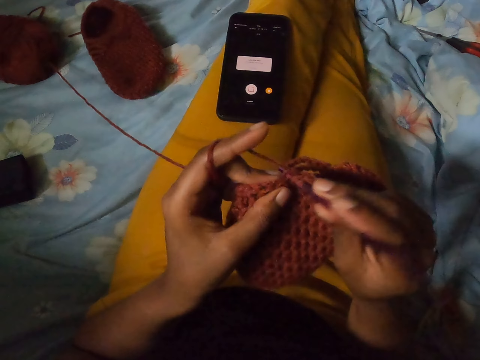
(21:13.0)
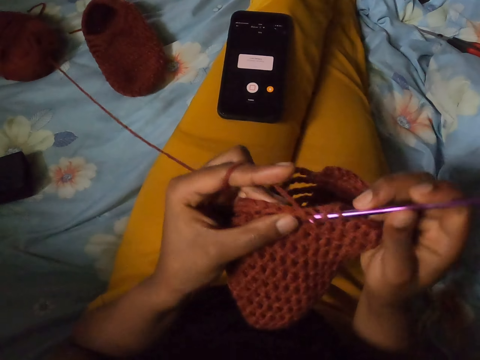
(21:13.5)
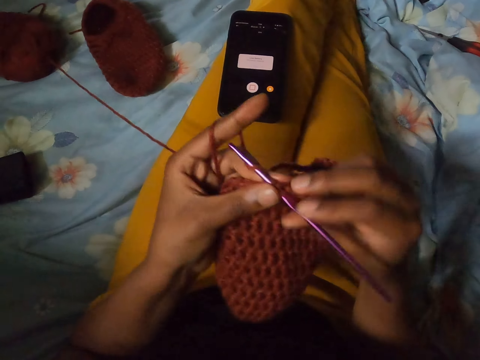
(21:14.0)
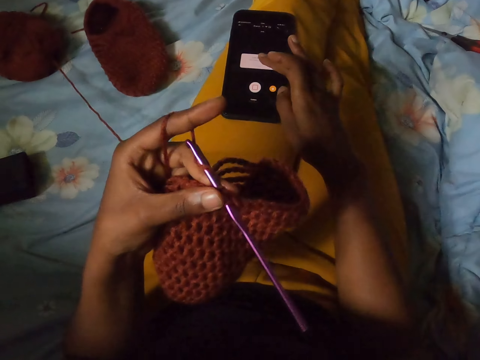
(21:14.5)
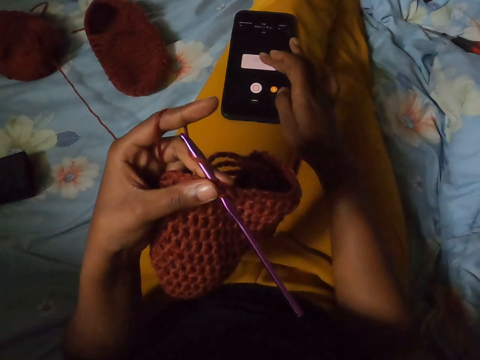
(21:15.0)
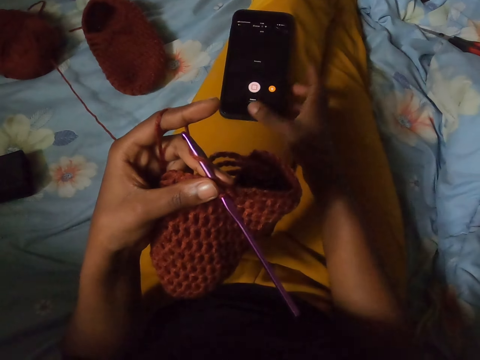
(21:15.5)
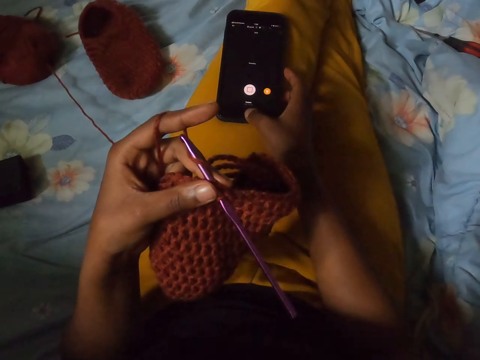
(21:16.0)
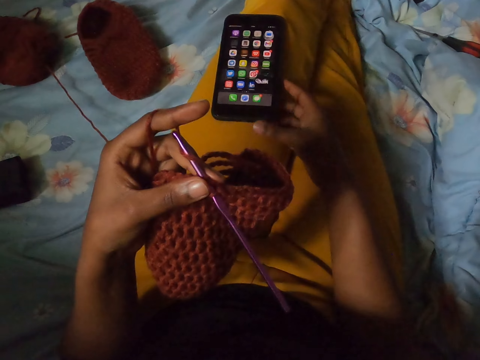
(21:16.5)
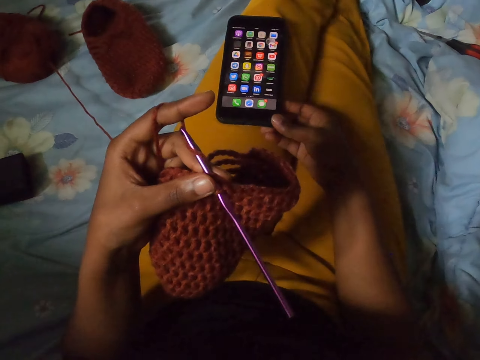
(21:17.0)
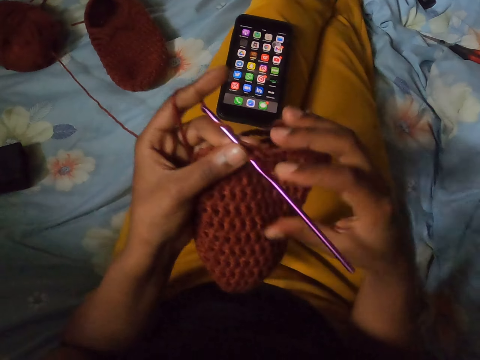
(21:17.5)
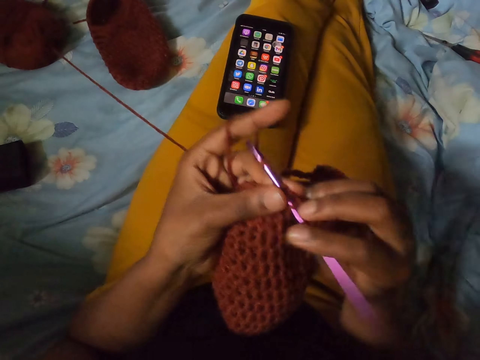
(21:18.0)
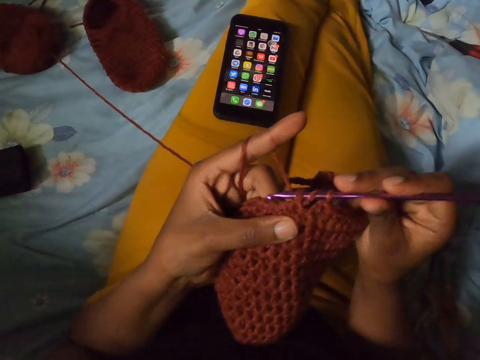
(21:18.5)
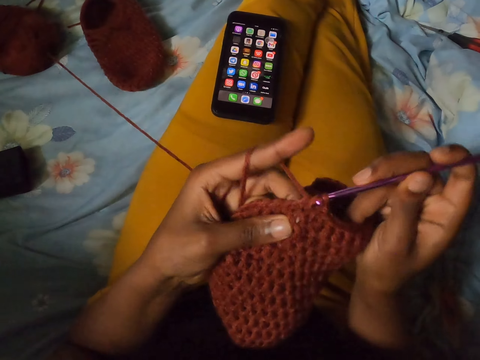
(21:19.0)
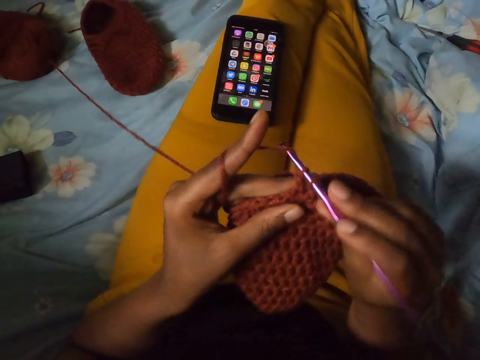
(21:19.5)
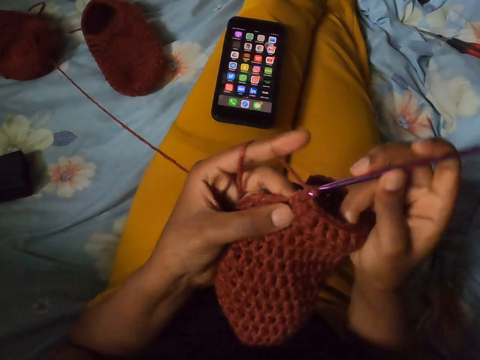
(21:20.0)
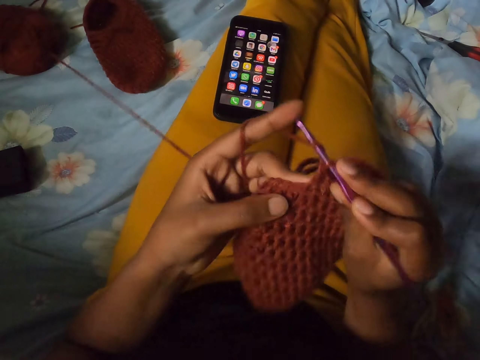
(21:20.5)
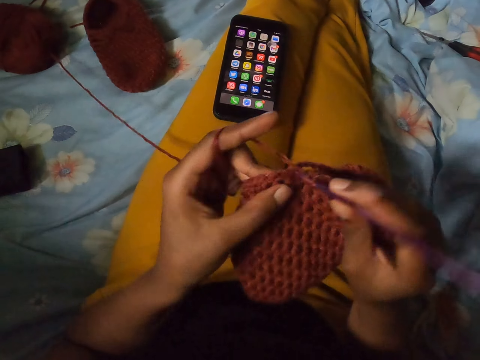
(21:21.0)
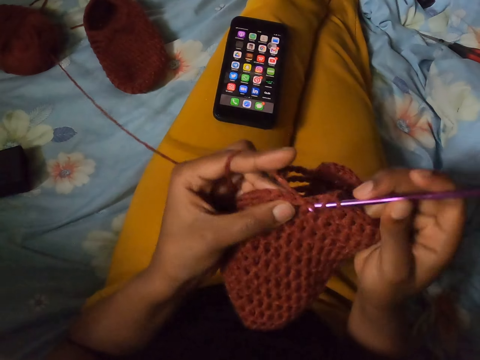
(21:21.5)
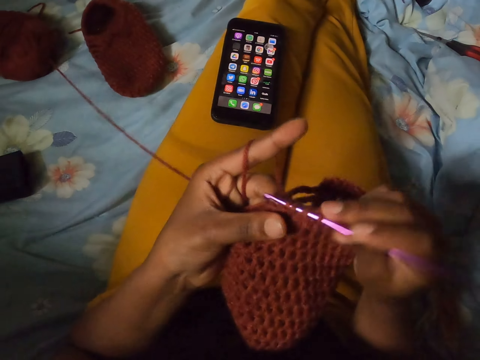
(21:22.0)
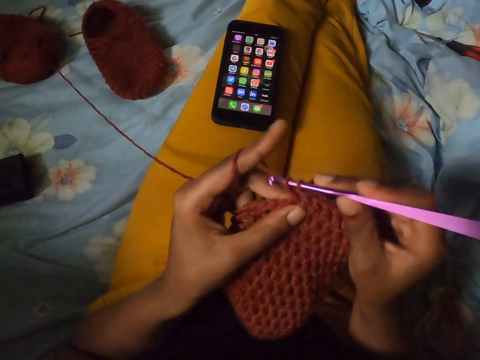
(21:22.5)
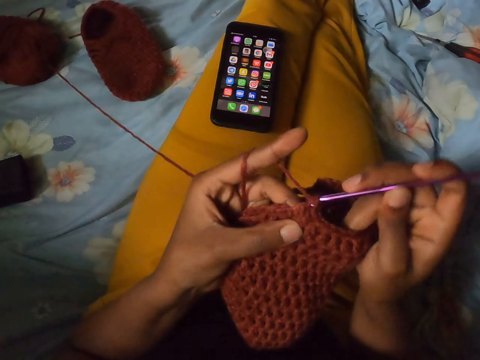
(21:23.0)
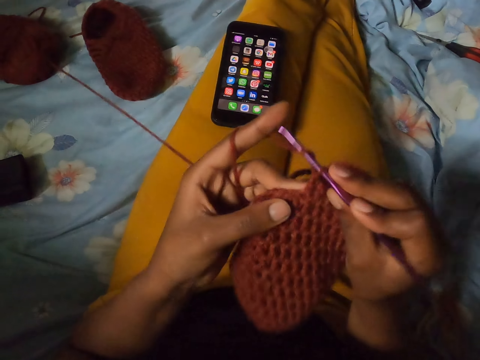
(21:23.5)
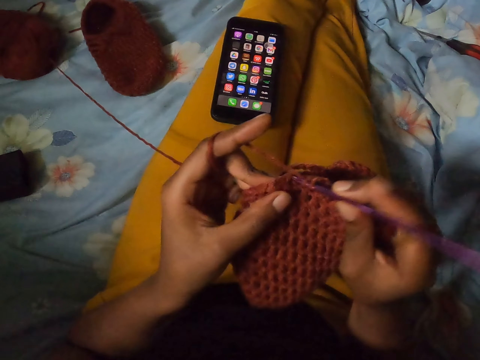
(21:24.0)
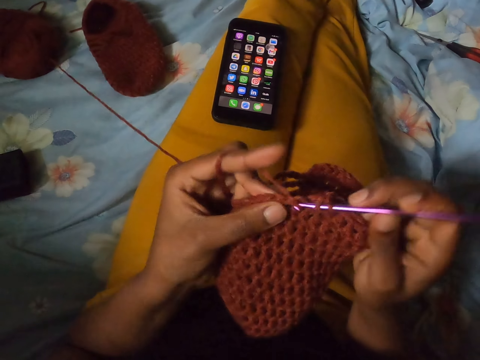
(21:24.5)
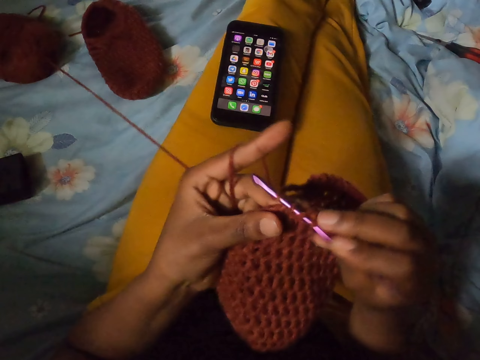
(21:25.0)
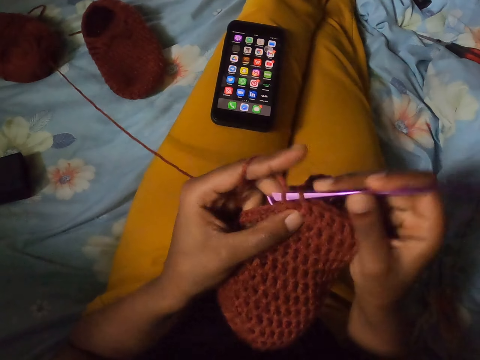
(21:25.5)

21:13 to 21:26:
The camera wearer operates a phone on her lap with her right hand. She holds the crocheted piece with her left hand. She stops the video on the phone. She works on the crocheted piece with the crochet hook in her right hand. She knits the yarn with a crochet.

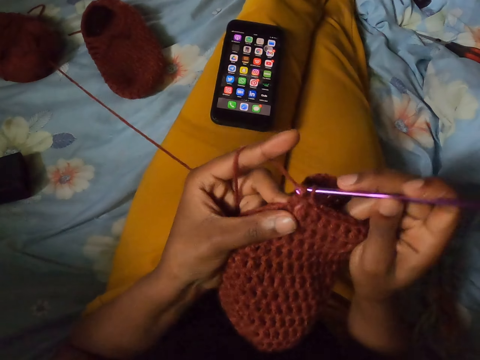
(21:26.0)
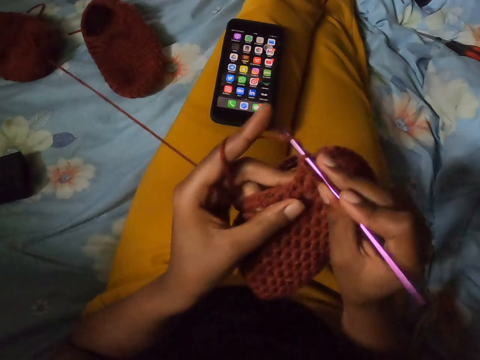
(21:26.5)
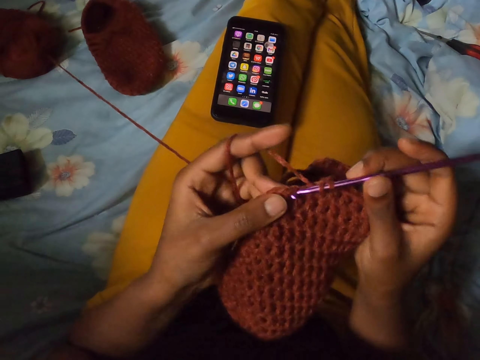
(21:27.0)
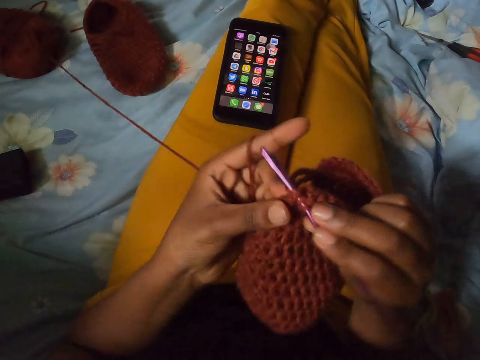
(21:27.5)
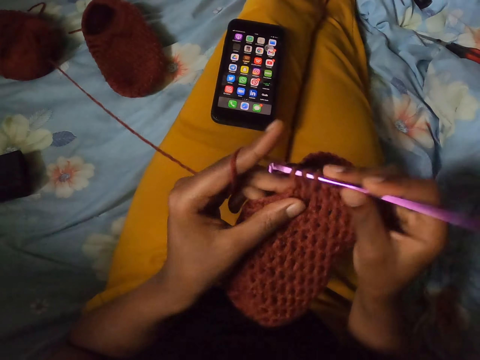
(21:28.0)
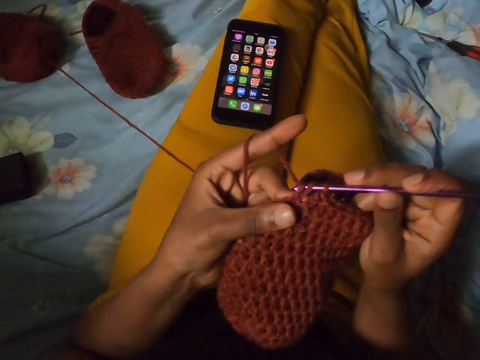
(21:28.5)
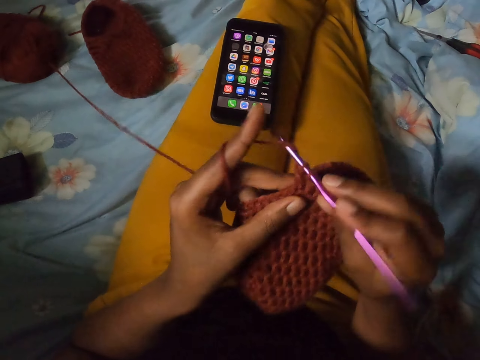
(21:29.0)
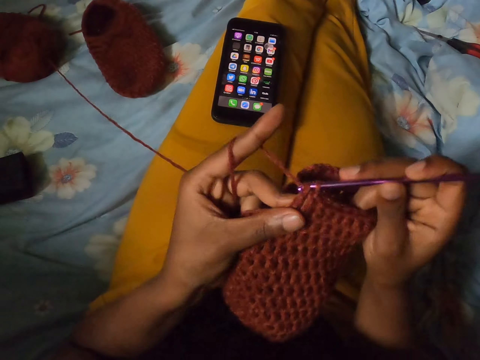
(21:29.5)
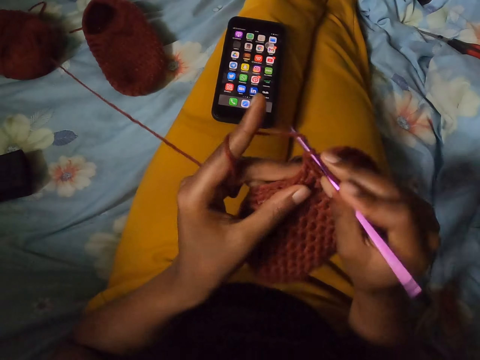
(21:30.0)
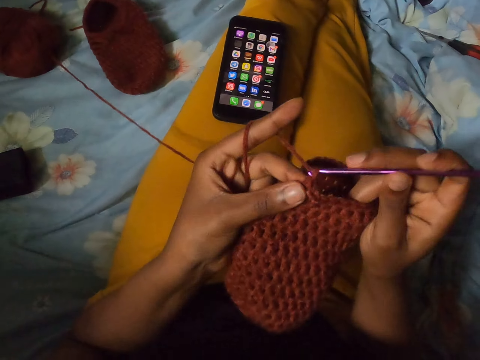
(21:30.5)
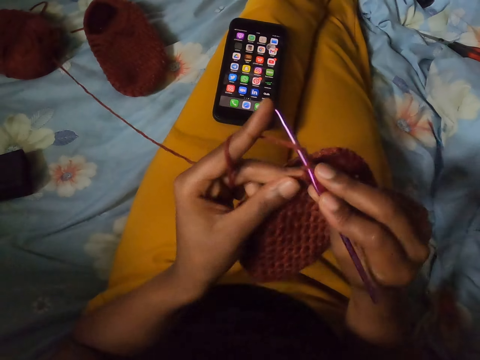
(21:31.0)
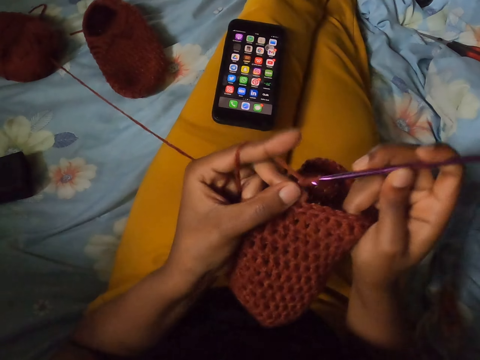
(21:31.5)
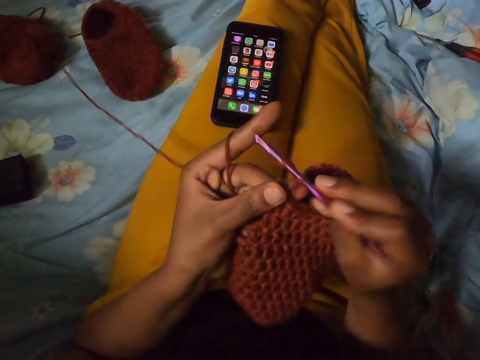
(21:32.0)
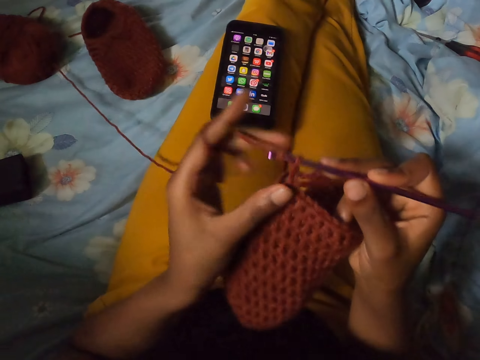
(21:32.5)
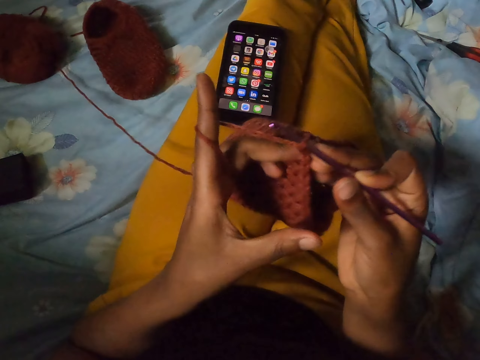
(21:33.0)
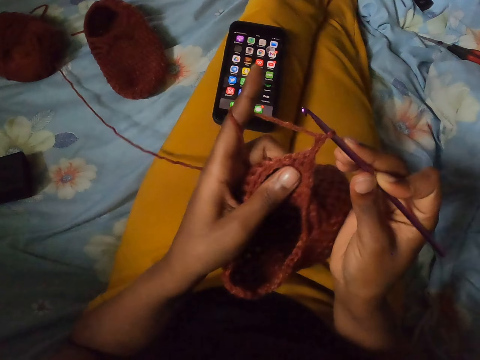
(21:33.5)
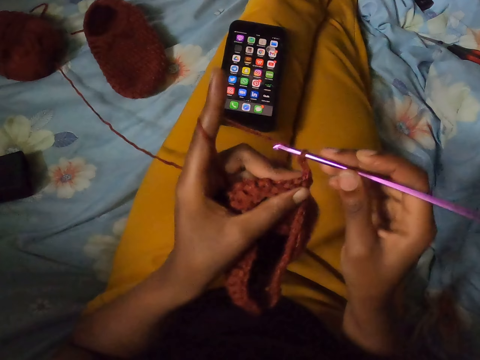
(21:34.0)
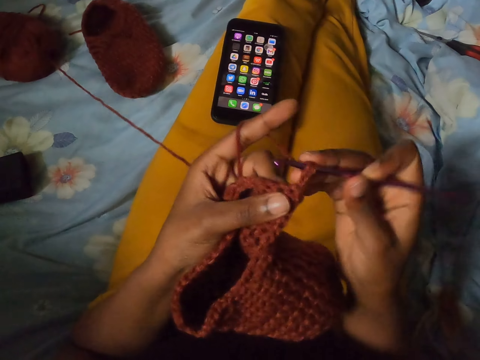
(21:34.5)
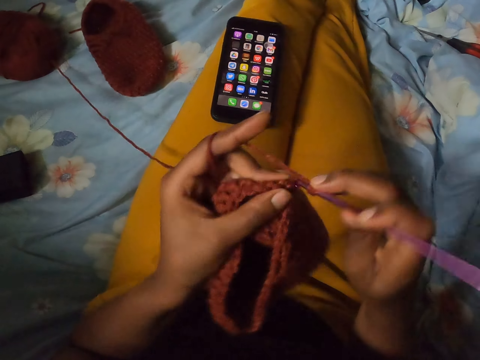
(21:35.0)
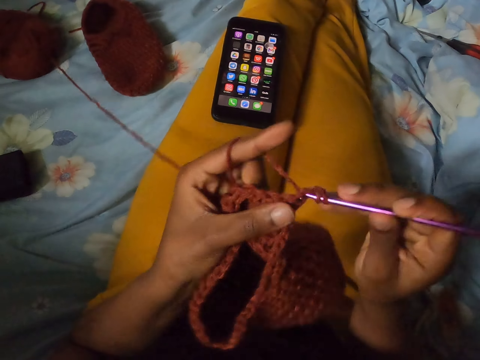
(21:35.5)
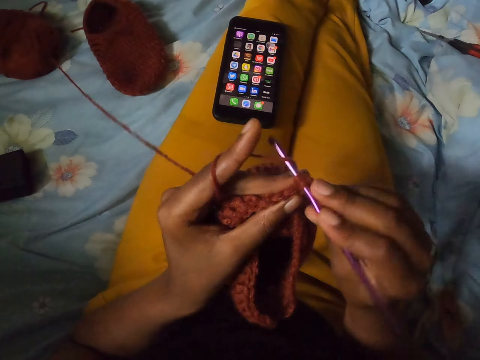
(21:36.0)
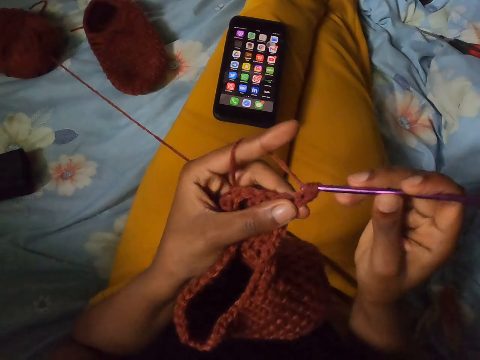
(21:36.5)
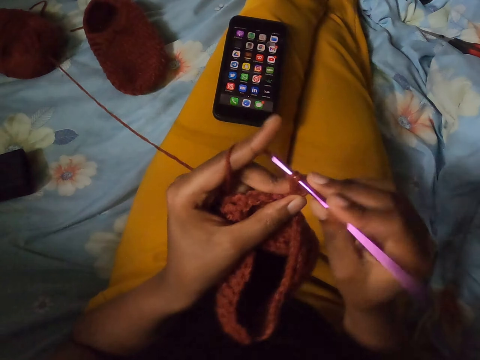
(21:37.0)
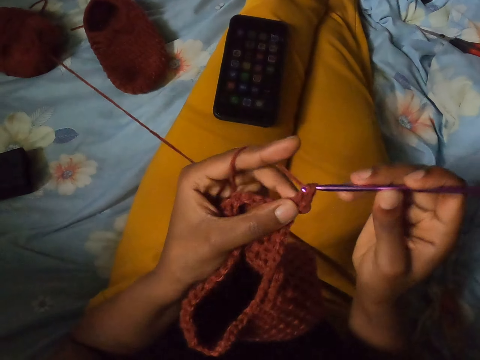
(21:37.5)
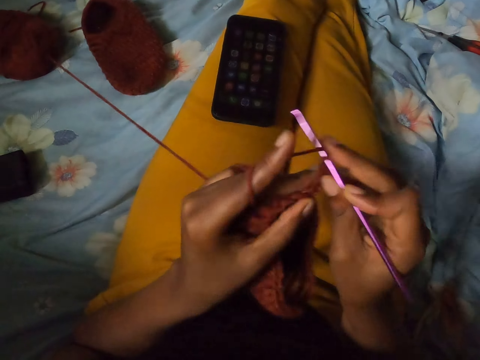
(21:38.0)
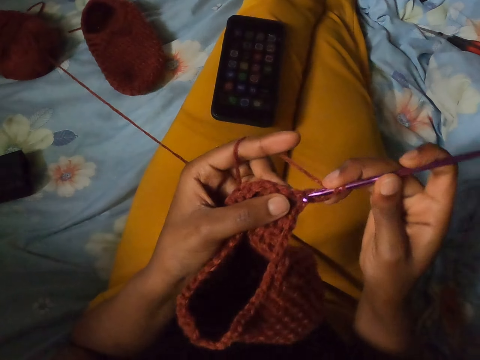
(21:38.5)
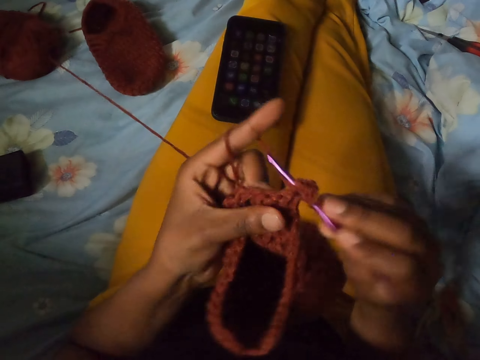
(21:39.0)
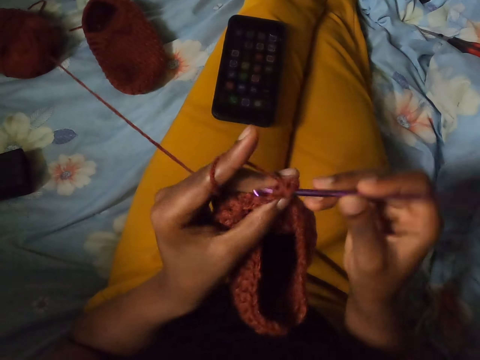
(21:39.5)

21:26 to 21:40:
The camera wearer adjusts the knitted yarn. They knit the yarn with a crochet.
